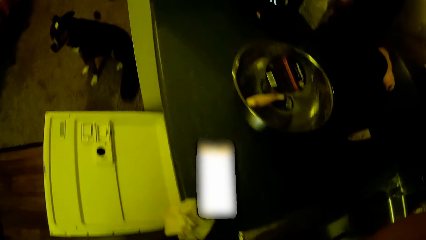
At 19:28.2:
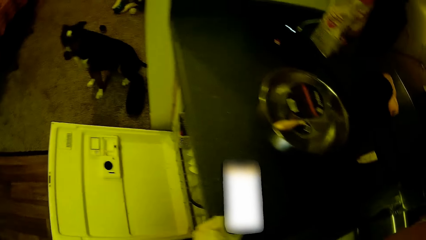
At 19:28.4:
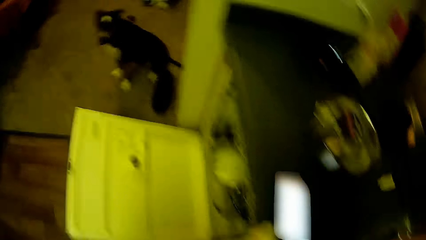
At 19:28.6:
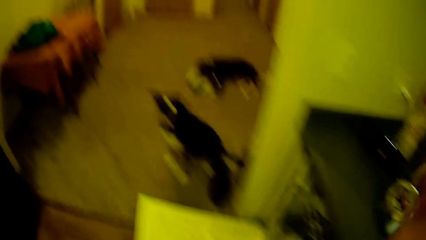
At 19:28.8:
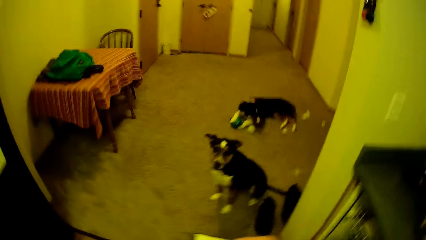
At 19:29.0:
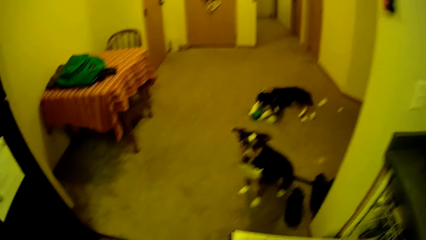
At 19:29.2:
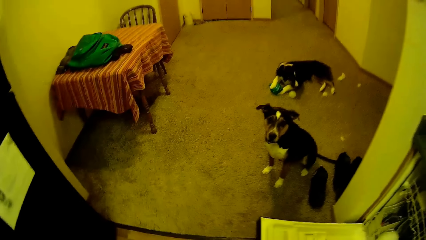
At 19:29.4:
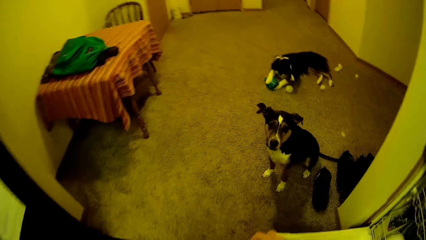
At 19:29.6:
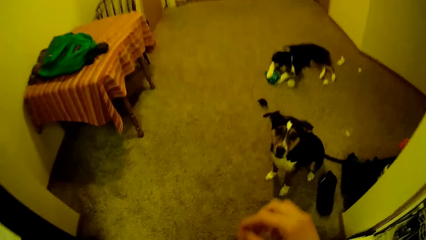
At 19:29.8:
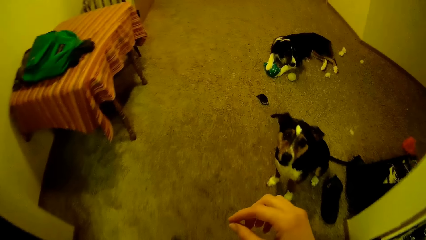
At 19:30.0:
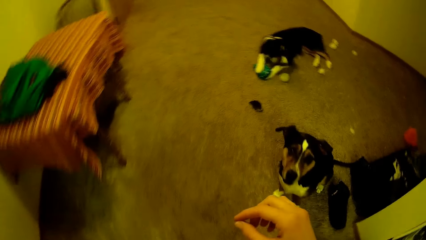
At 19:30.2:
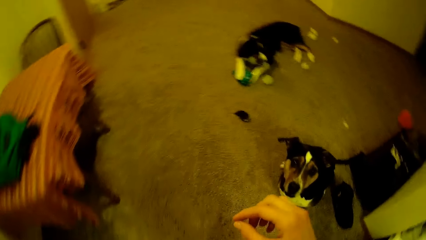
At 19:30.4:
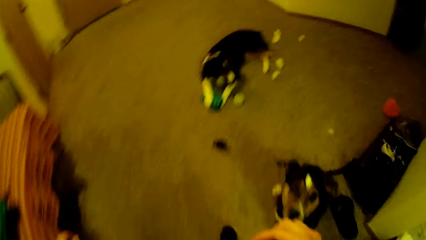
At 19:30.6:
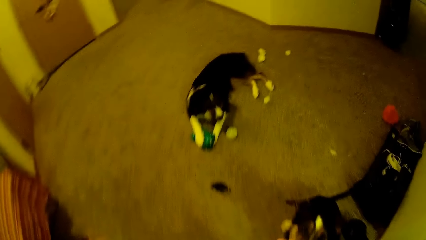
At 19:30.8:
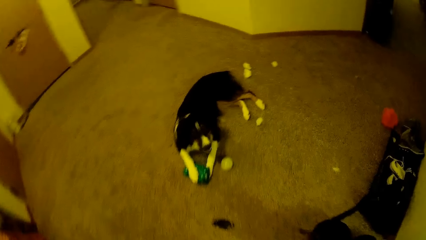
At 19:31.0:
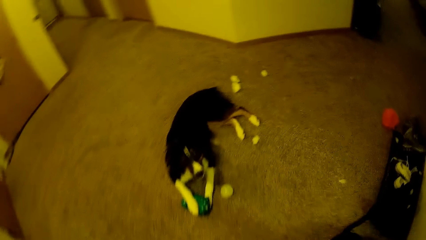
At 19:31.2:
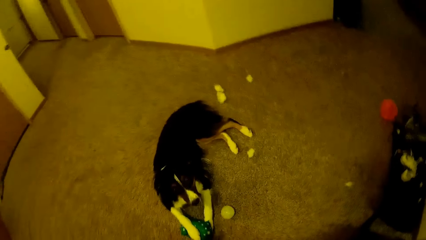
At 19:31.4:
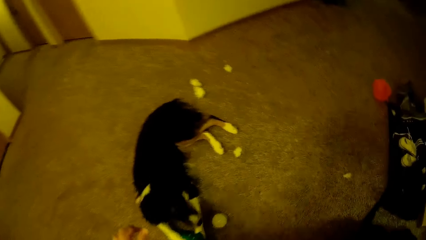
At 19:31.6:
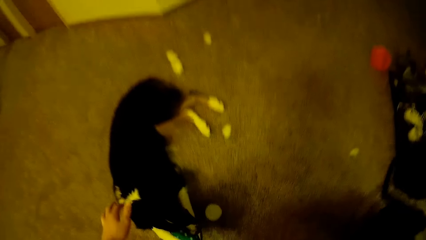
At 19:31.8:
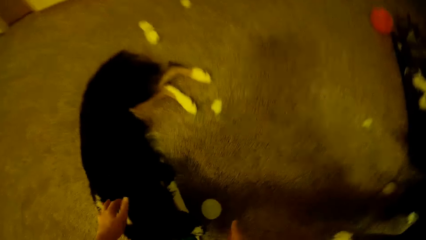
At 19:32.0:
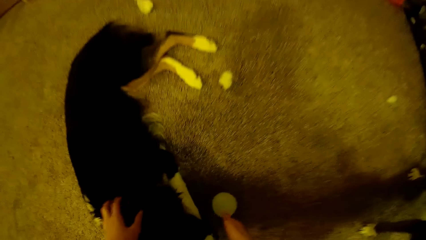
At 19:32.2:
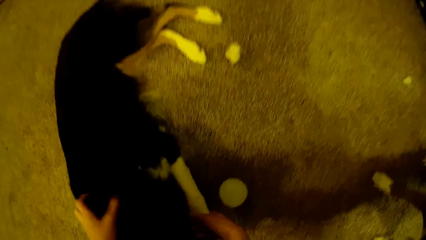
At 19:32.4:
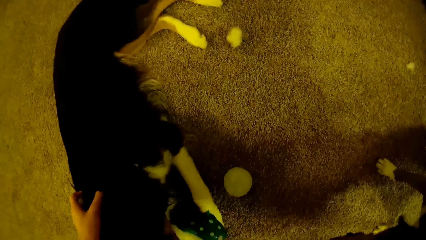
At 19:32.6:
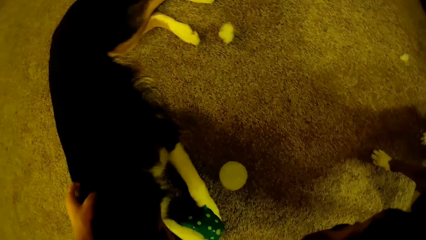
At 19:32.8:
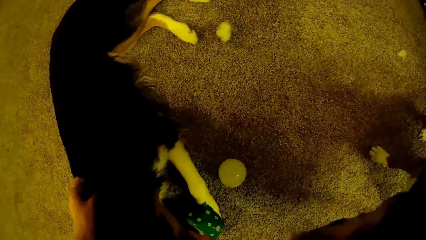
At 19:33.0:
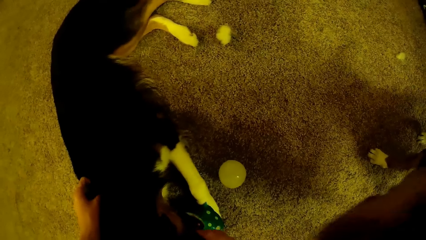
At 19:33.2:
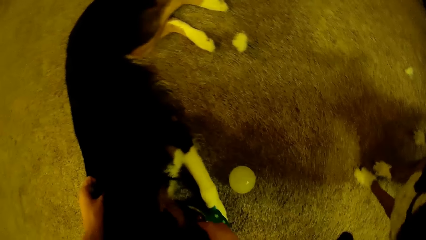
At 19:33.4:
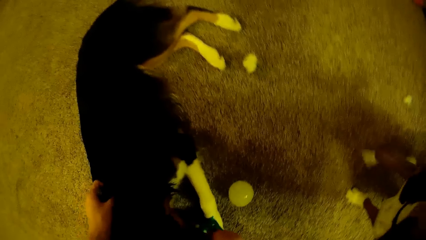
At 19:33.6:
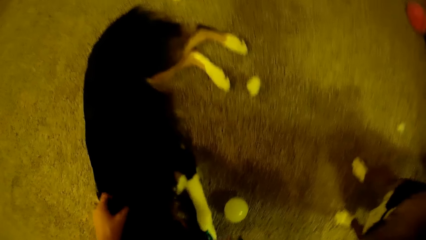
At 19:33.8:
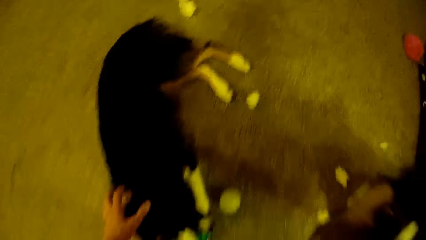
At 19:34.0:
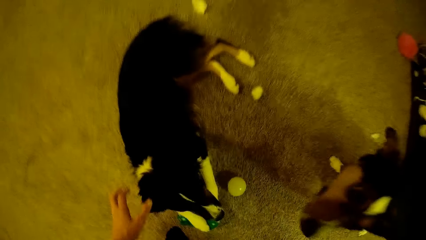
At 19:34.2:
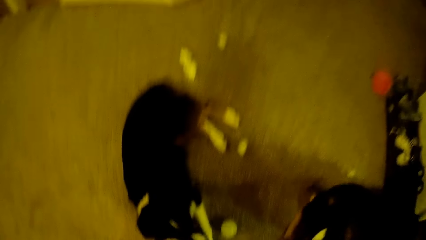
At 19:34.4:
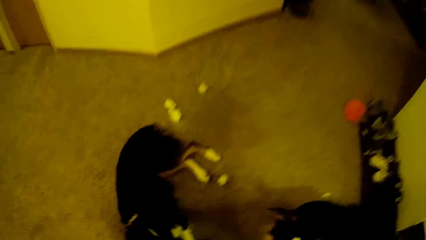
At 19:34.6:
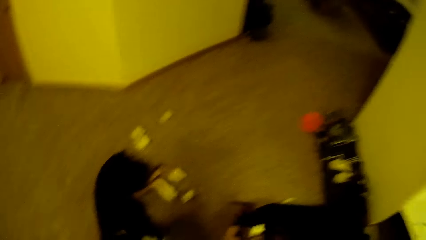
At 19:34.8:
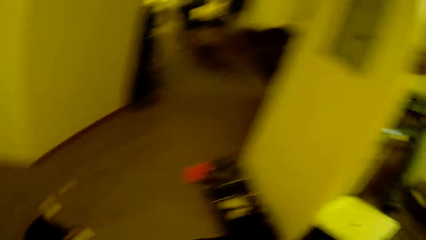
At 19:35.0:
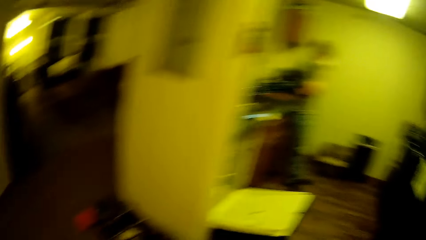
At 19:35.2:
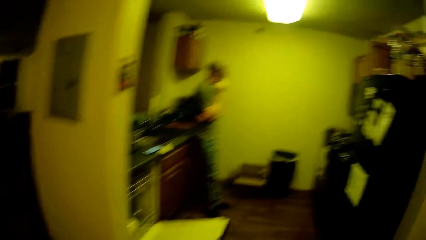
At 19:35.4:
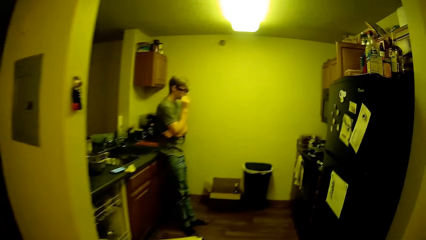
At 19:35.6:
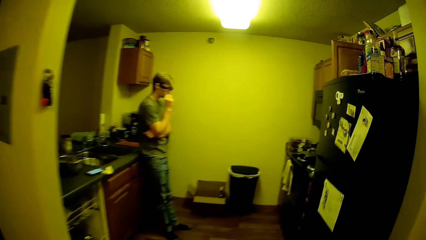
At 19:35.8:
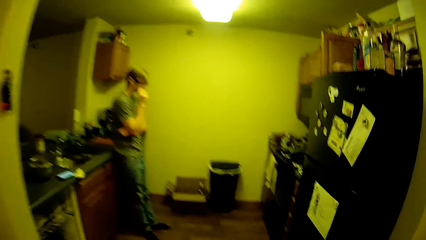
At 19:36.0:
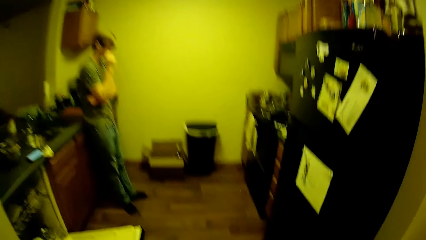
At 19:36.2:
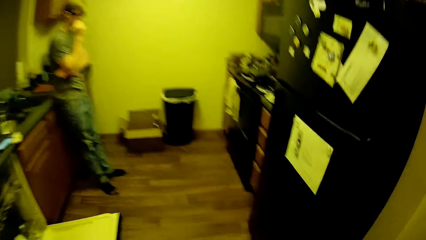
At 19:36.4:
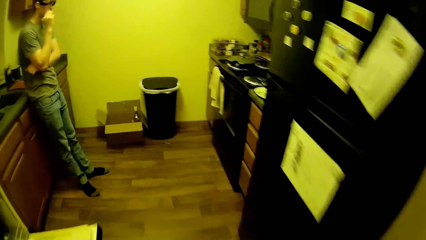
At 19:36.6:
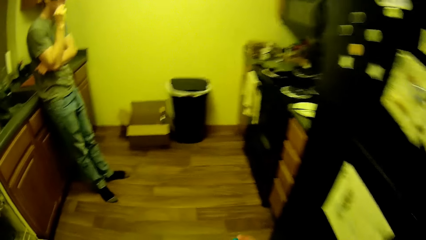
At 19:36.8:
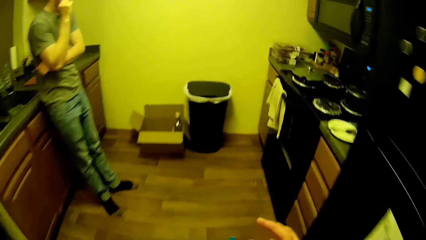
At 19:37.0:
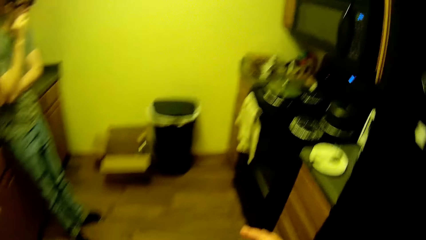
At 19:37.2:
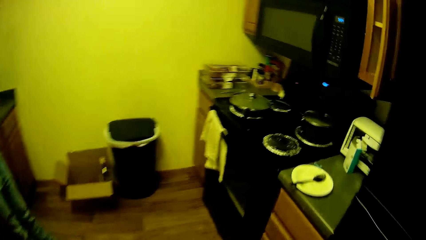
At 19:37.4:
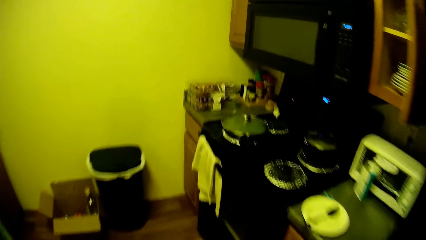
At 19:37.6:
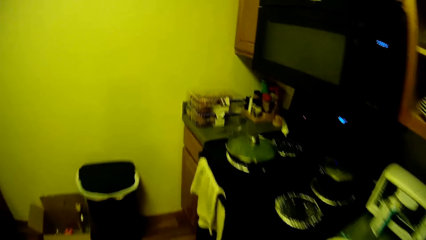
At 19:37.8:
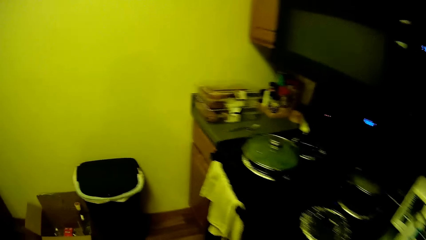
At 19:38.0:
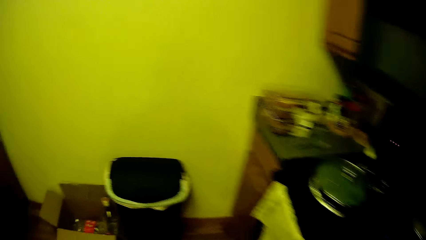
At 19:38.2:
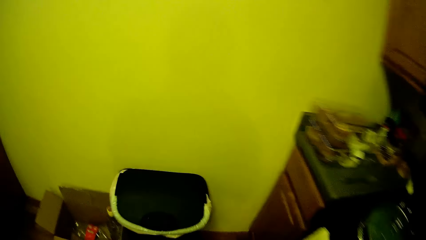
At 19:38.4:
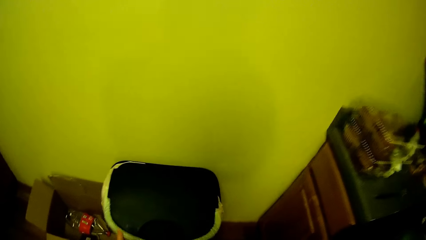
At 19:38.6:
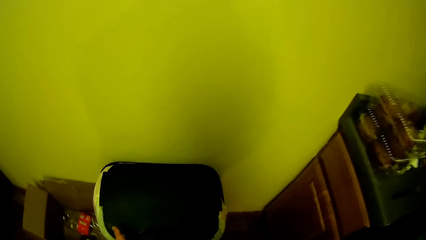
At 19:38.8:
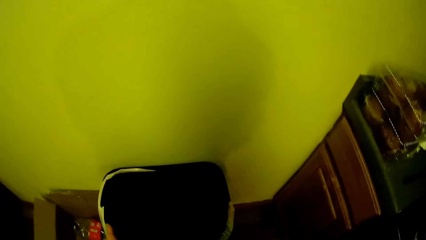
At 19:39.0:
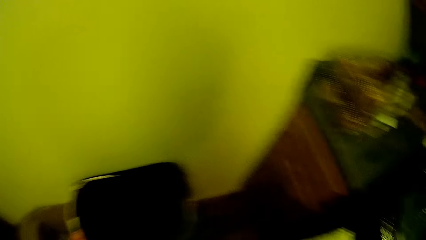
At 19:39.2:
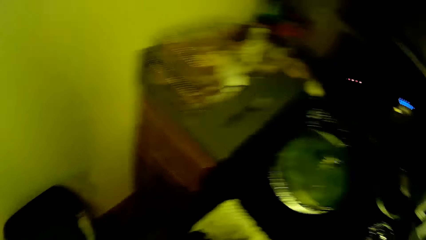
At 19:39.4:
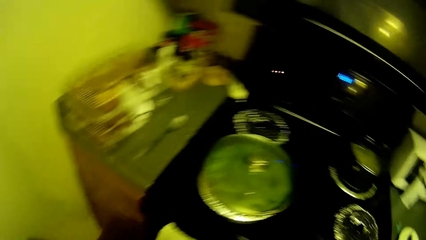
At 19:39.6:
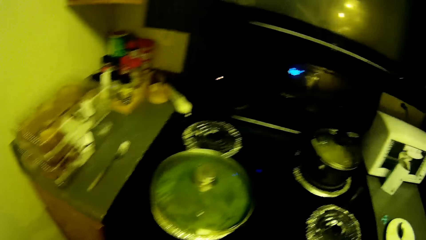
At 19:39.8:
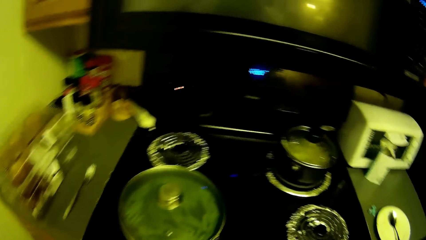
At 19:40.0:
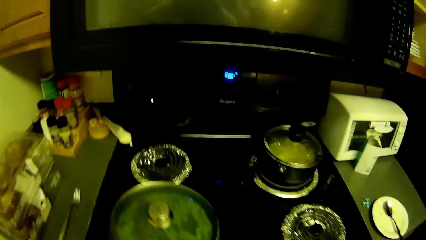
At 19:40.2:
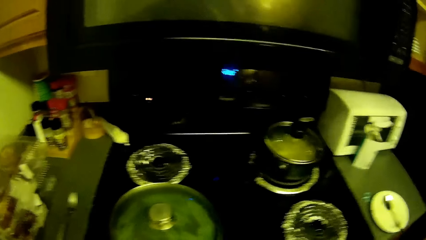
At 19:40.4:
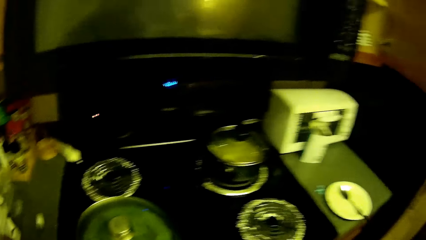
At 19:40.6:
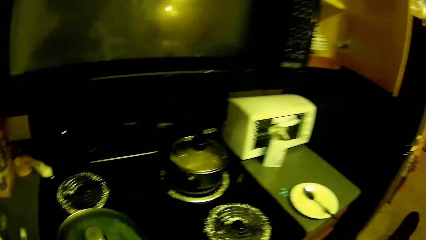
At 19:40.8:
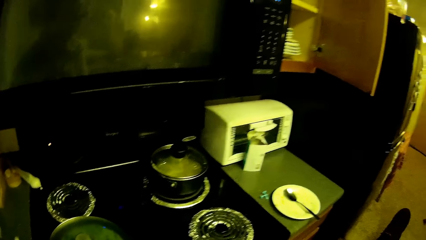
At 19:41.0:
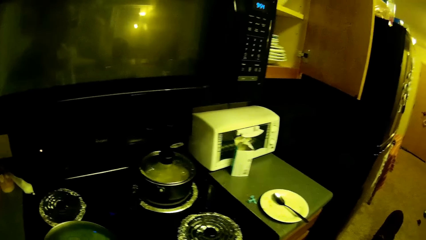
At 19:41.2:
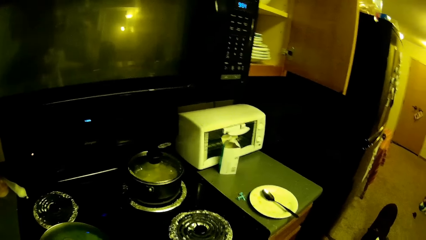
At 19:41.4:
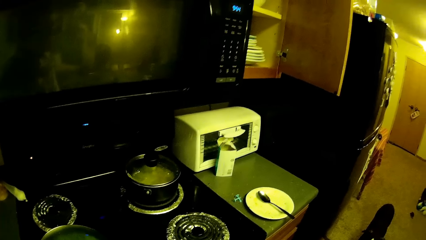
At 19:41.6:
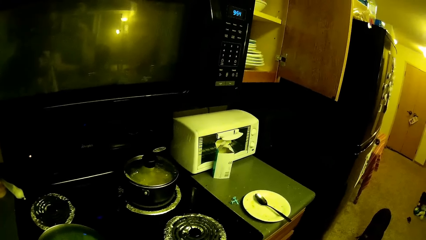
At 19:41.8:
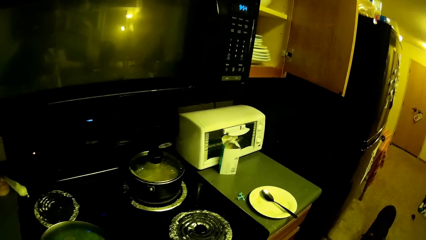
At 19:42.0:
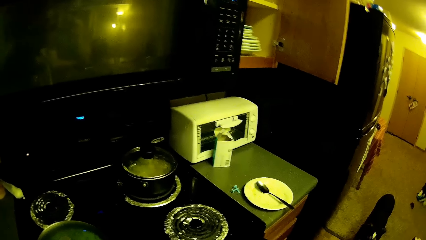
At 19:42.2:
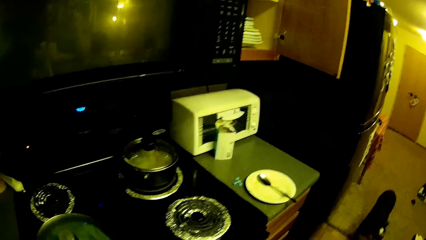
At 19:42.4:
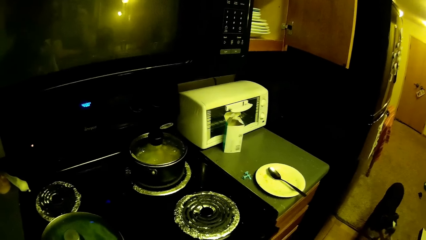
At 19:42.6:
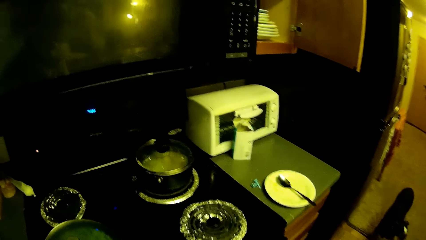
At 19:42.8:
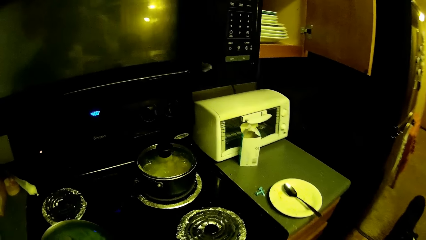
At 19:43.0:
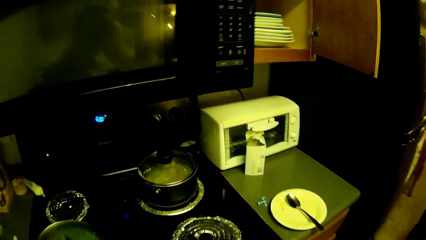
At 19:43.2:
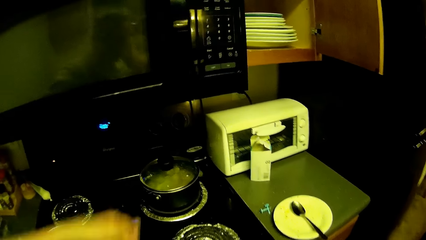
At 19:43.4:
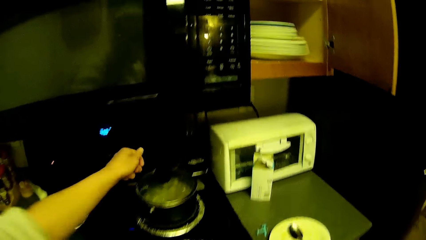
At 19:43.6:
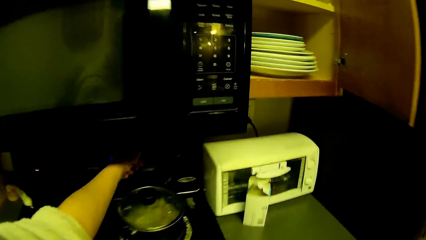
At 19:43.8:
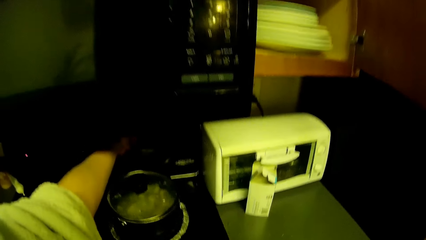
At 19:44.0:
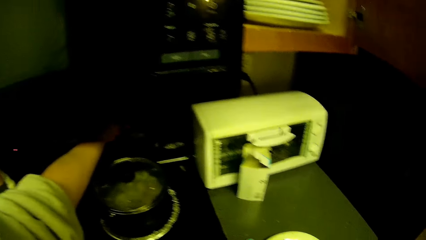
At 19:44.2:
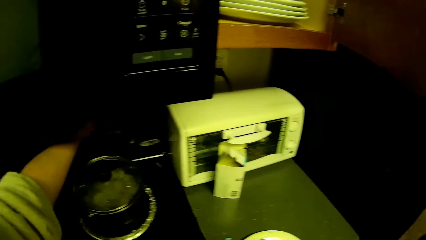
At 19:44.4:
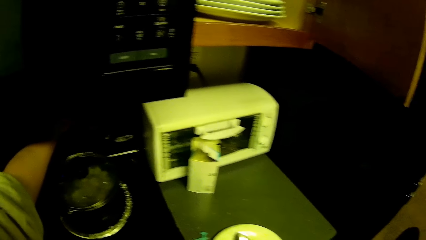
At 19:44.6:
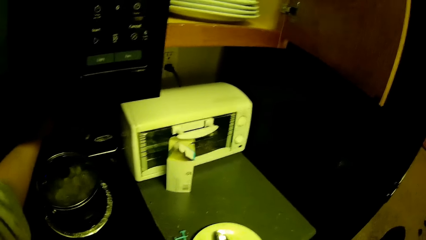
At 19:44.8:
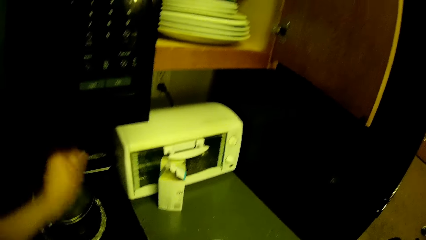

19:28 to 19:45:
The camera wearer walks towards a dog. She walks around the house. She plays with the dog. She walks towards the bin. A person stands at the kitchen slab. The camera wearer drops dirt into the bin. She adjusts a knob on the cooker with her left hand.
